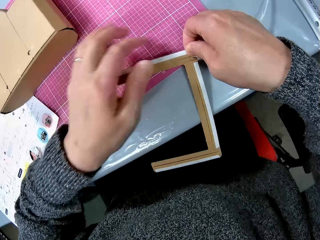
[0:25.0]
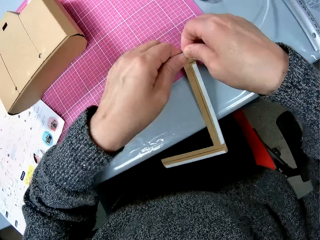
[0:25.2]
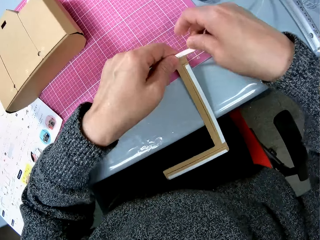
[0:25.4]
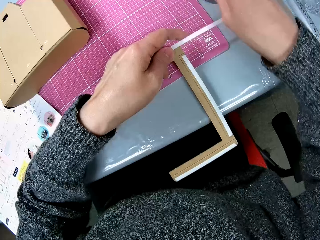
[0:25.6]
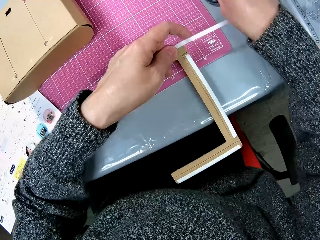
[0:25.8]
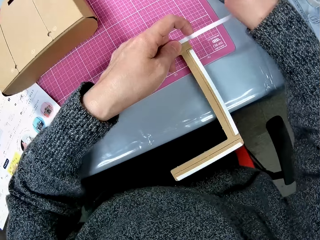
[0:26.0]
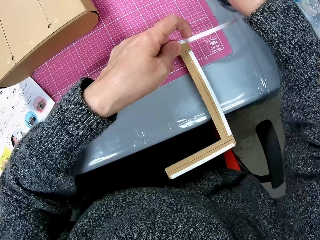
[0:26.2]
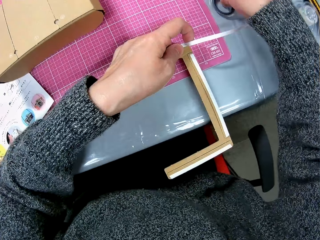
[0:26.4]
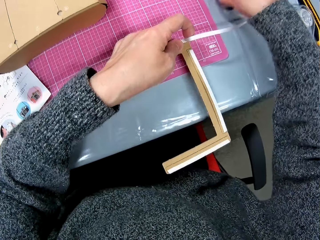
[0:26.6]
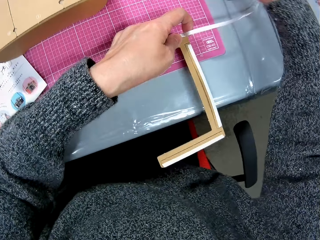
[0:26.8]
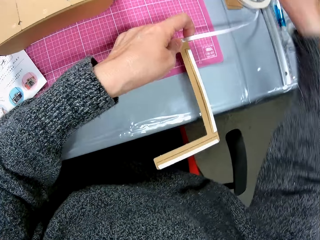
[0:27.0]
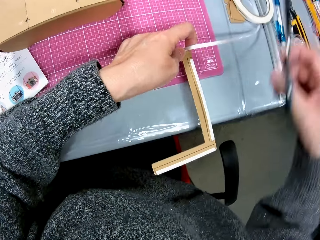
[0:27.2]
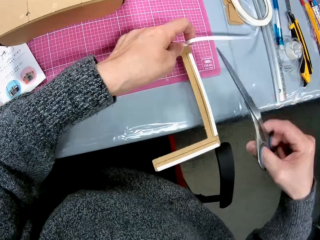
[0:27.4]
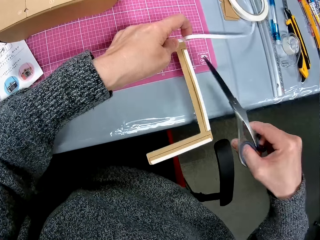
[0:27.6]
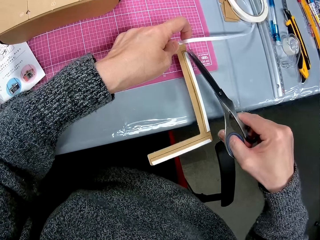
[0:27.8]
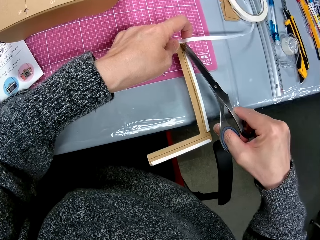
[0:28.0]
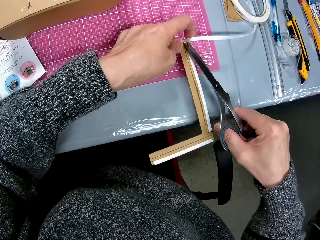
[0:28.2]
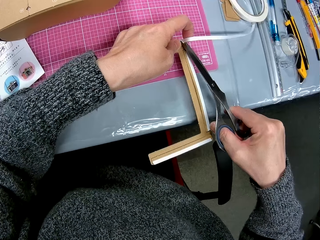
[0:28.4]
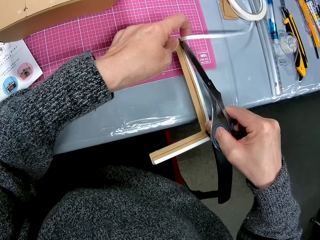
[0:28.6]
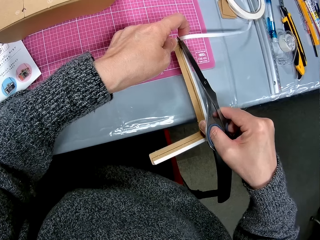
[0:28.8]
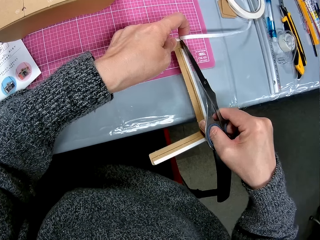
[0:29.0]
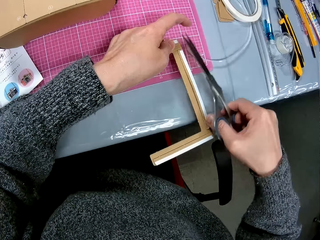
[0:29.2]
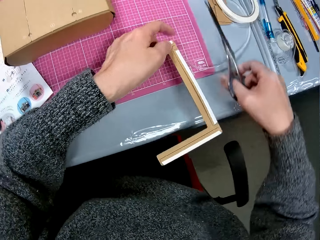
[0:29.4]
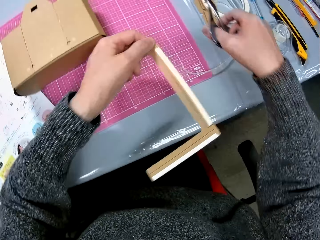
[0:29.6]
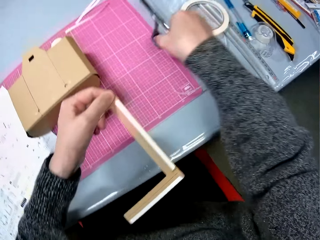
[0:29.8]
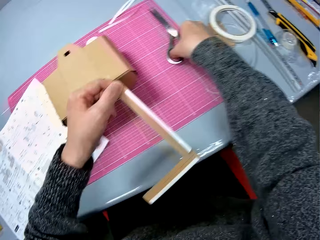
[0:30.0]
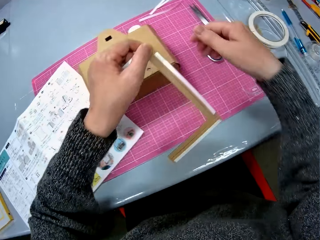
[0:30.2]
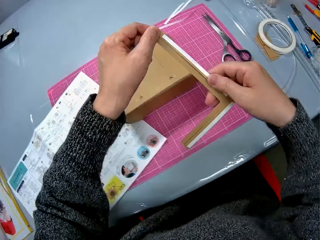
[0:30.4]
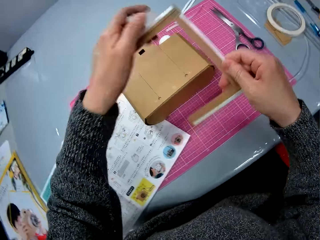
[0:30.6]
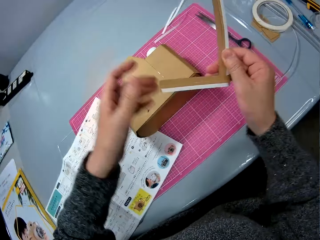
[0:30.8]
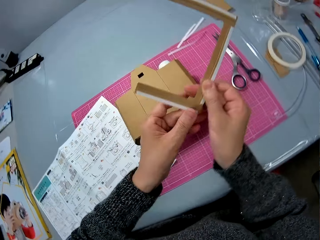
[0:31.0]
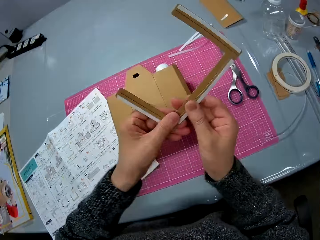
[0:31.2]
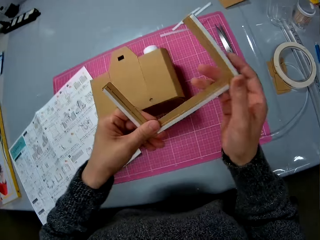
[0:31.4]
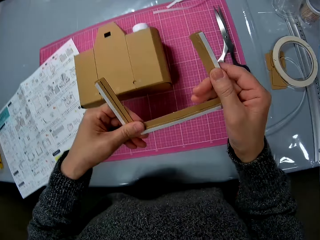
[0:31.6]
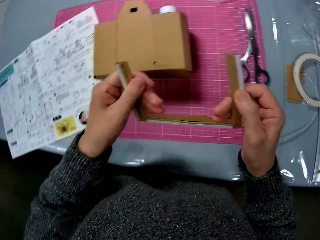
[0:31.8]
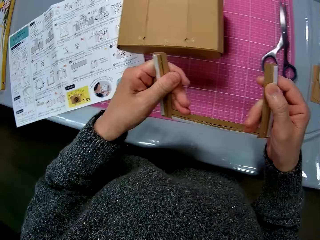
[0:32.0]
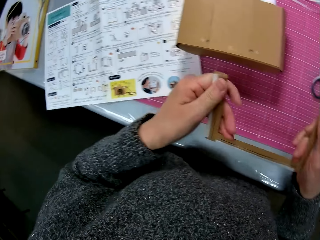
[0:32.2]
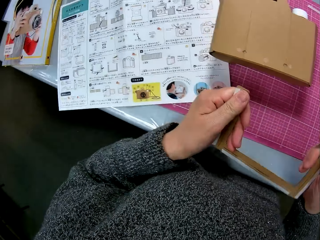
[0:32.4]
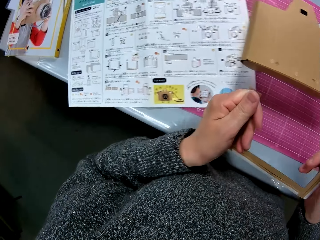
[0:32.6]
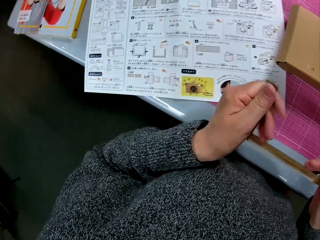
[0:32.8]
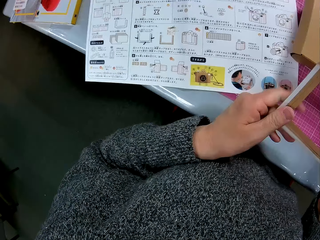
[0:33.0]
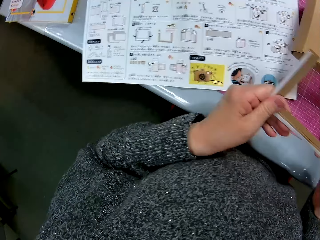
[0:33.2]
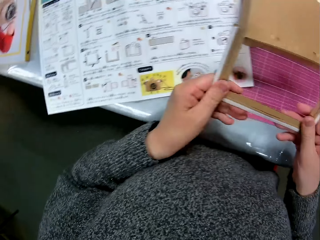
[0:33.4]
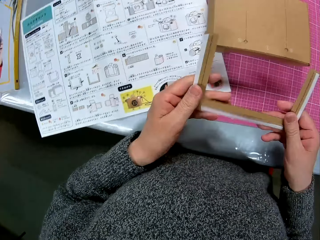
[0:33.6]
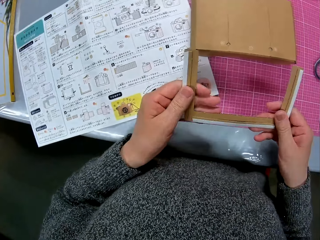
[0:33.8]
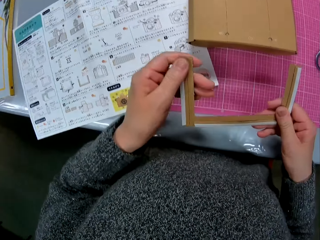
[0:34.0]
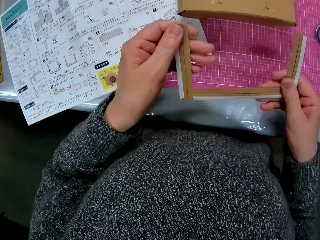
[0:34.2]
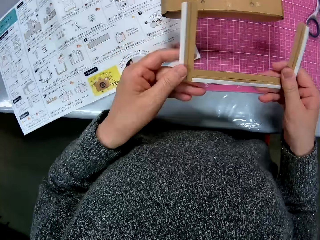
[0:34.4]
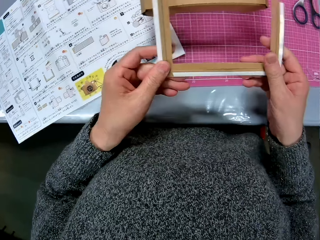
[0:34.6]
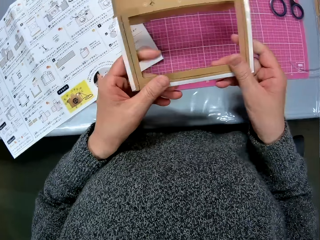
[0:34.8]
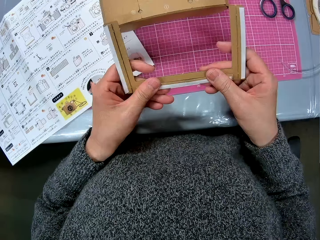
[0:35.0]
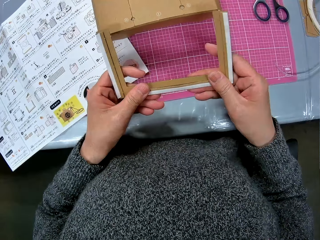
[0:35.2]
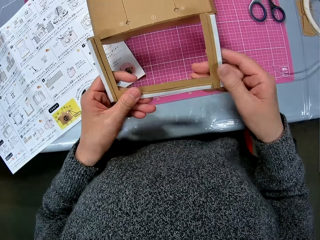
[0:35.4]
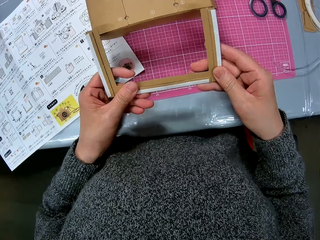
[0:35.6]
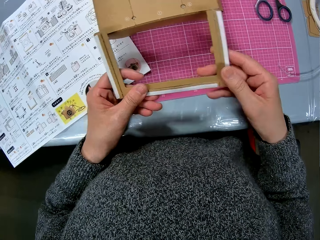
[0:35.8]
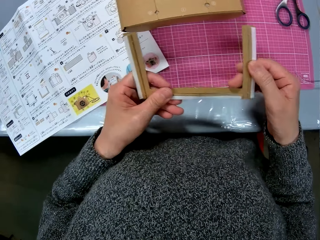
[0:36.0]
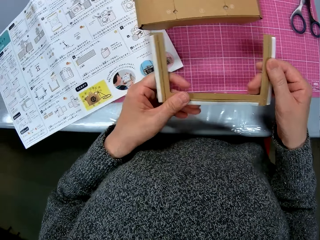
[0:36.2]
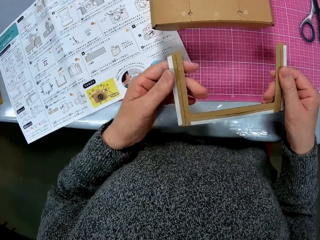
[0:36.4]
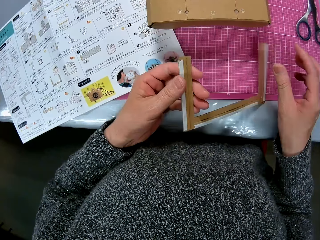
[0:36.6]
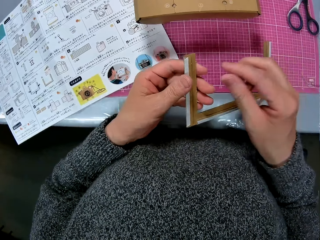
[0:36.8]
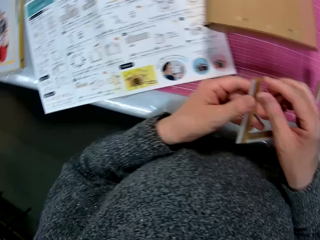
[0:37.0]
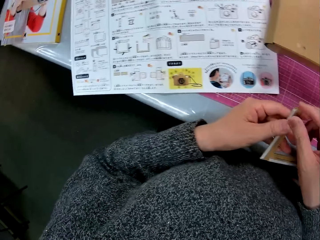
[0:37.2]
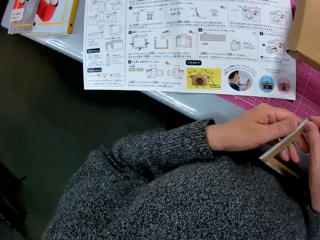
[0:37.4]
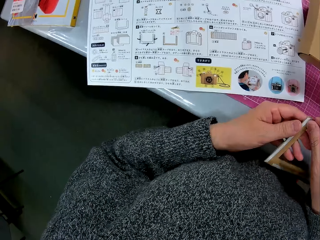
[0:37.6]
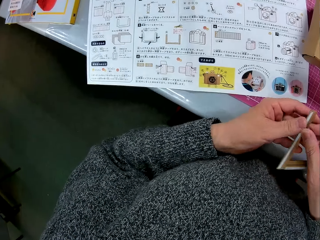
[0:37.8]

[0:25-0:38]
The camera wearer picks a pair of scissors from the table with her right hand. She cuts the tape with the scissors in her right hand. She drops the scissors in her right hand on the table. She works on the carton with both hands. She looks at the sketch book. She fixes something.

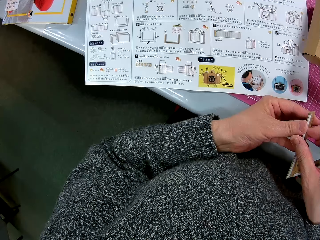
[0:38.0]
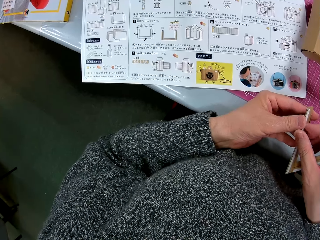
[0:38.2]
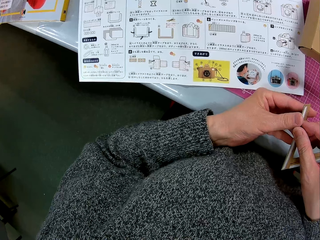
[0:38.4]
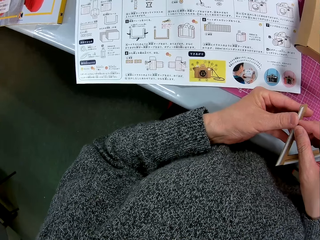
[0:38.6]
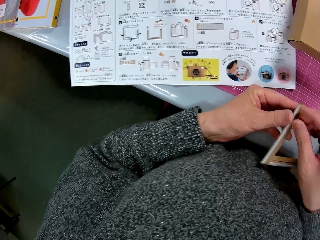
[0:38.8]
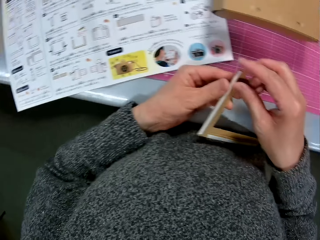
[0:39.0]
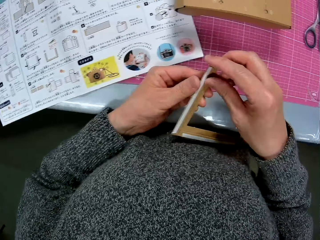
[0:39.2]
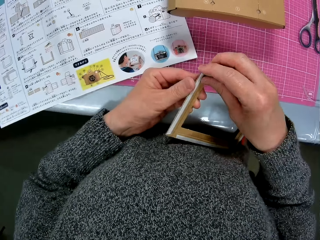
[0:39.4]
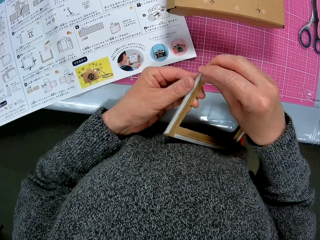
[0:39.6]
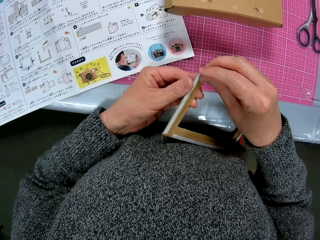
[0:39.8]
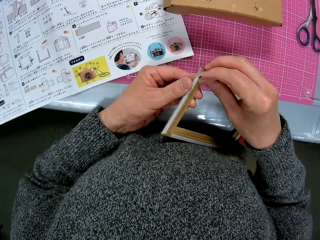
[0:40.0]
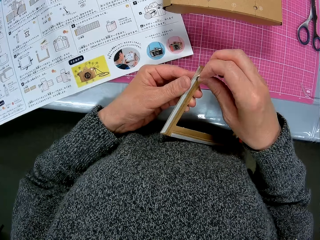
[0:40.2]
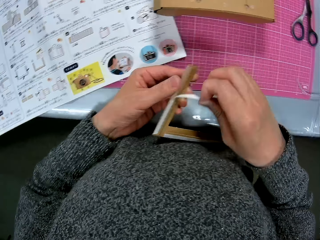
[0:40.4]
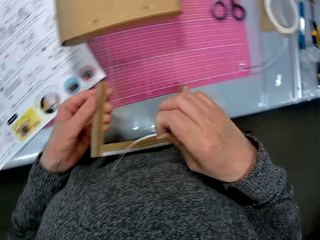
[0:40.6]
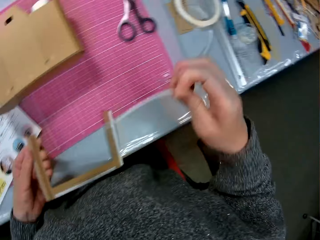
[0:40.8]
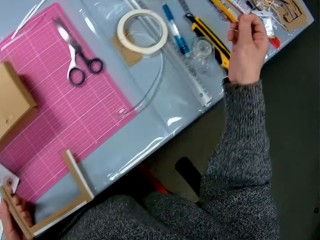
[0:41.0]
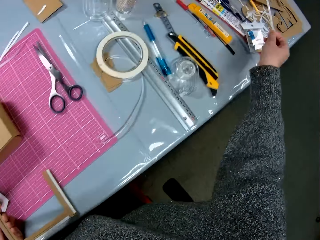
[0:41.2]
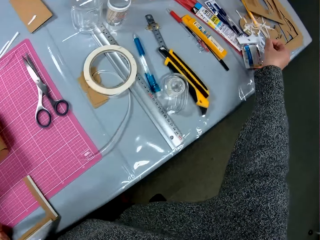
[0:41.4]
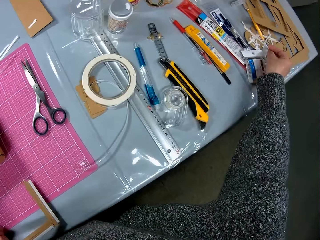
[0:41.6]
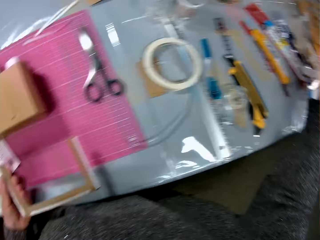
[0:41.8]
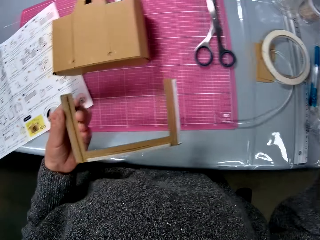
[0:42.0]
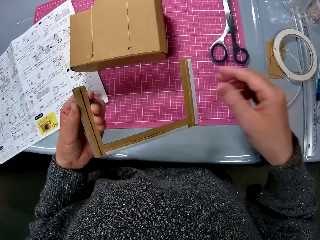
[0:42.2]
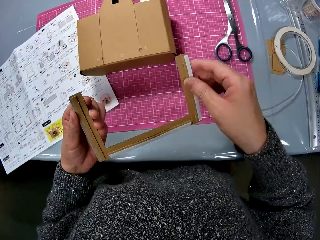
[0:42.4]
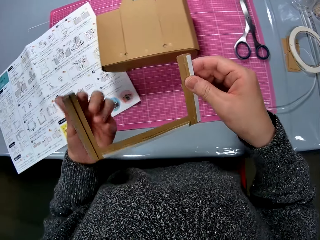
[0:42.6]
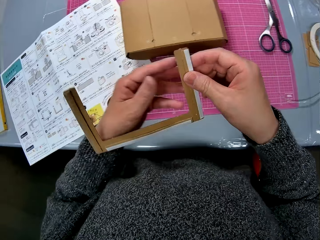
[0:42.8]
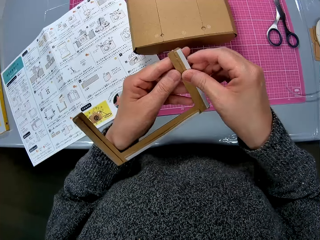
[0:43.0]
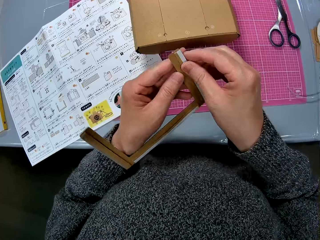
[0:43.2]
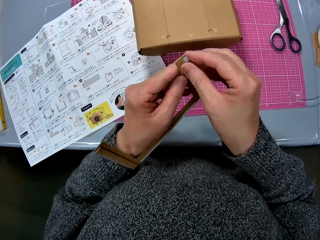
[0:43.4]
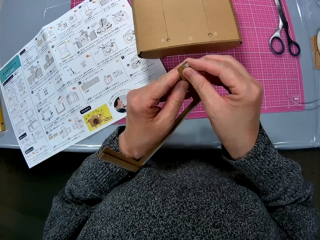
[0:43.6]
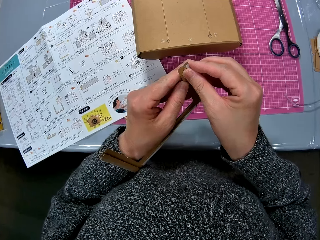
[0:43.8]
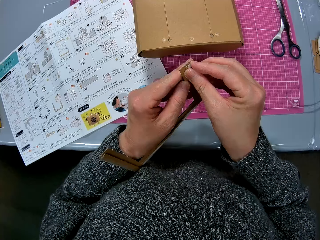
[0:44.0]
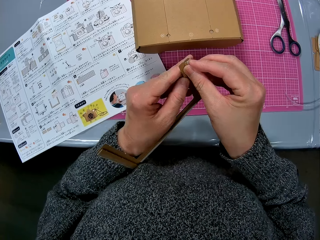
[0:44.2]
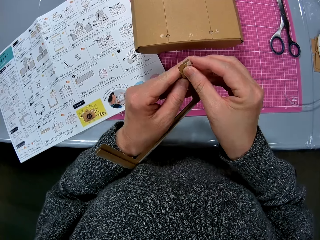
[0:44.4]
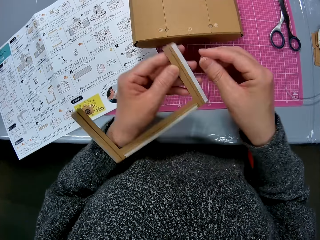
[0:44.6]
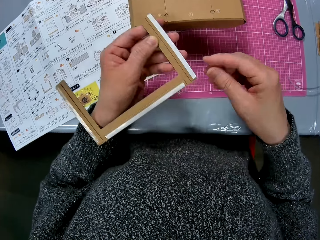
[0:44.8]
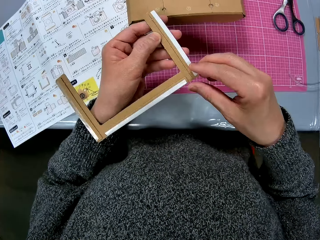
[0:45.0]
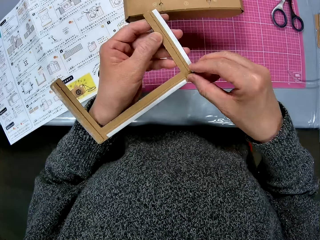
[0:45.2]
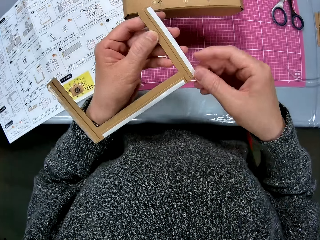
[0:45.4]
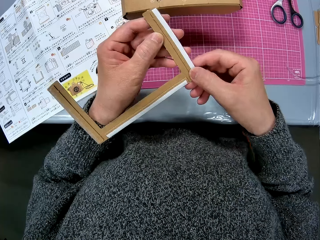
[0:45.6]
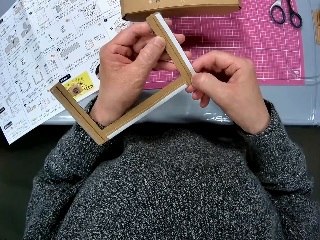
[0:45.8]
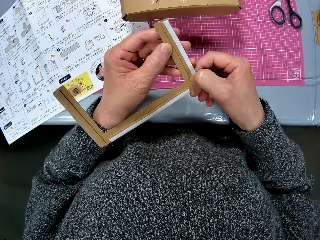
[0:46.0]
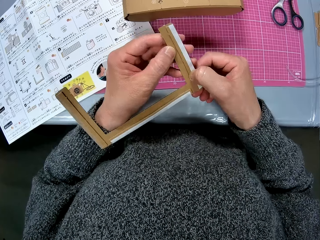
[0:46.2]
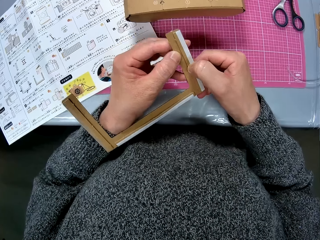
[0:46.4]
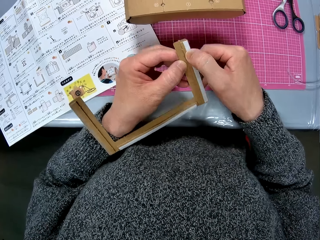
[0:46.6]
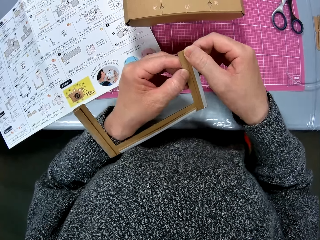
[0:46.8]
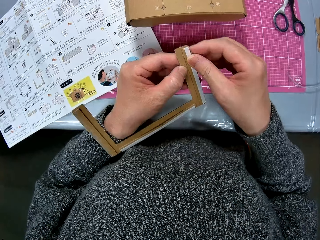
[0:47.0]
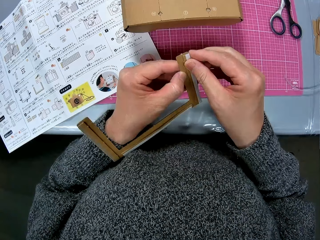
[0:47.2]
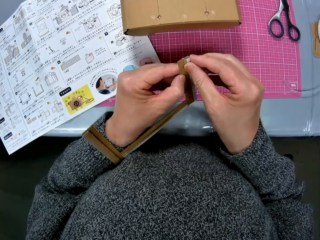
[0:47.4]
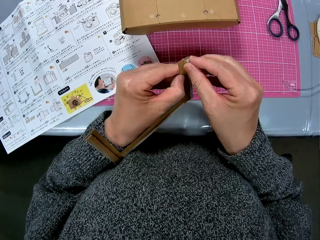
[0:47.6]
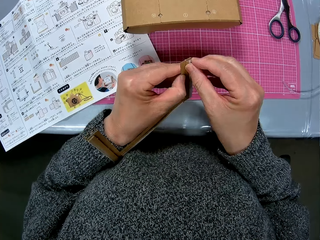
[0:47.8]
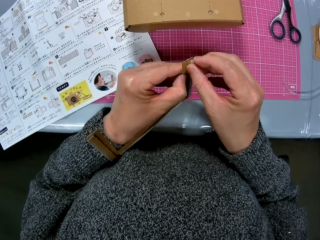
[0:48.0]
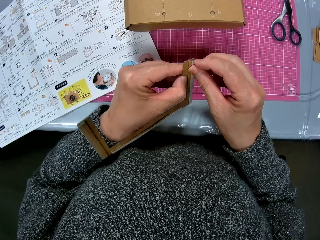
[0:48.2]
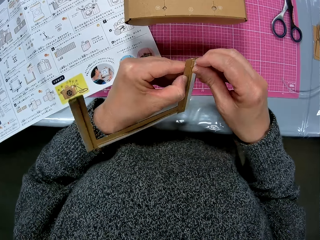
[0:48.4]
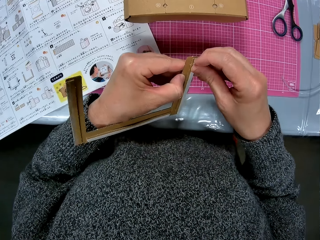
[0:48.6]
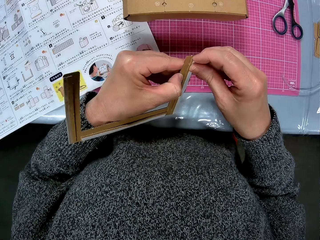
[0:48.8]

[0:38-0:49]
The camera wearer peels off the tape or sticker on one side of the carton. She drops the tape on the table with her right hand. She removes the sticker.
